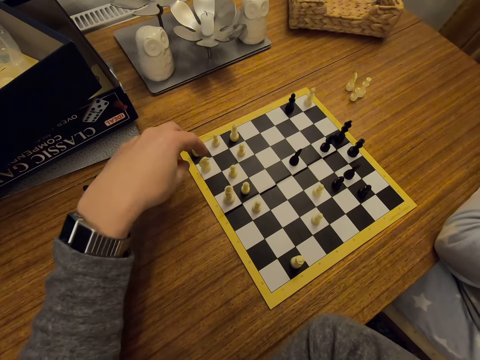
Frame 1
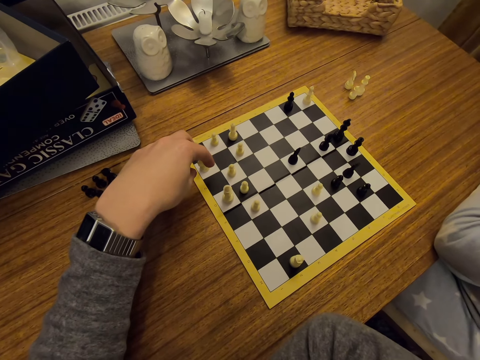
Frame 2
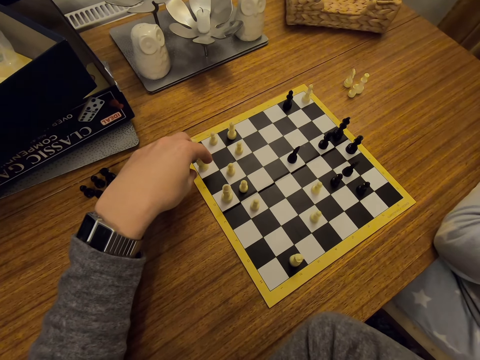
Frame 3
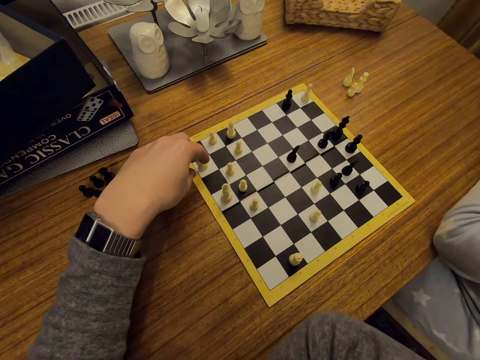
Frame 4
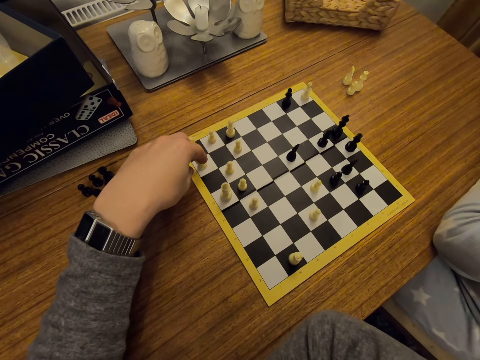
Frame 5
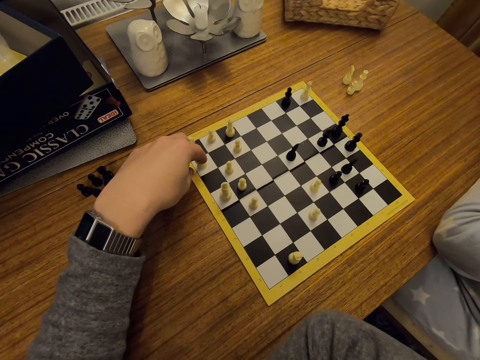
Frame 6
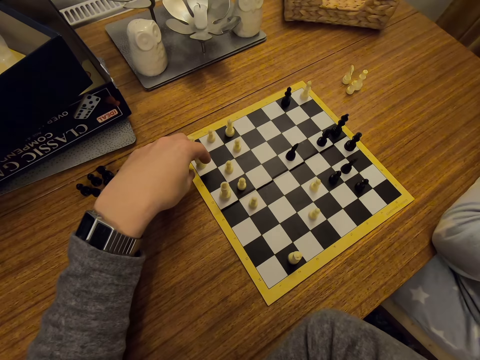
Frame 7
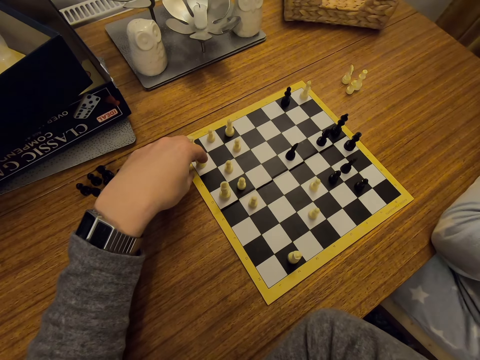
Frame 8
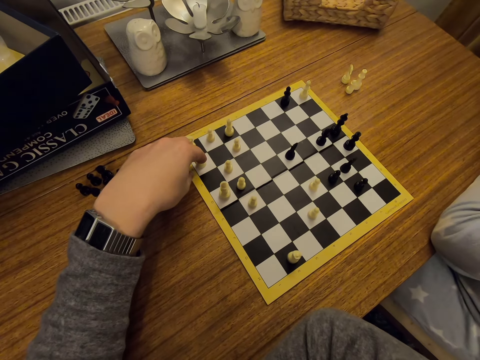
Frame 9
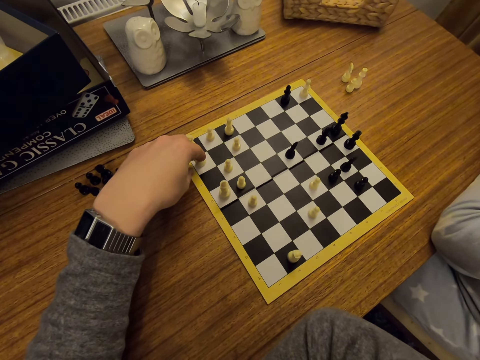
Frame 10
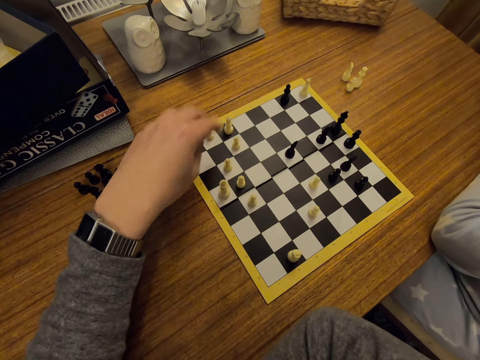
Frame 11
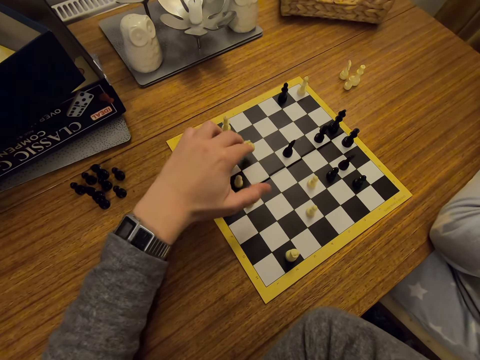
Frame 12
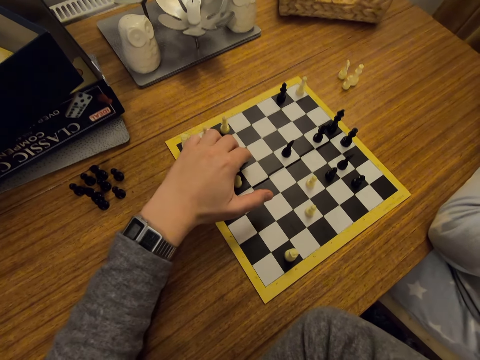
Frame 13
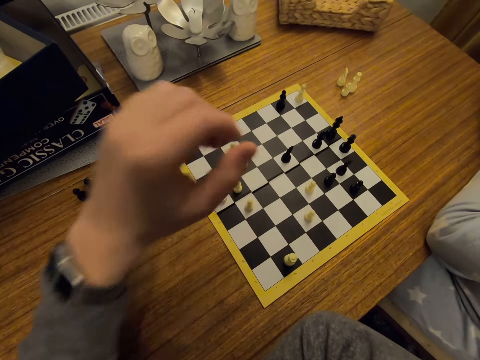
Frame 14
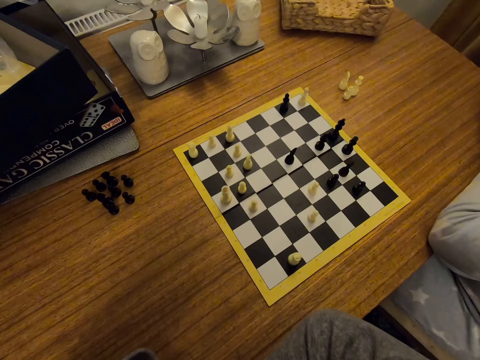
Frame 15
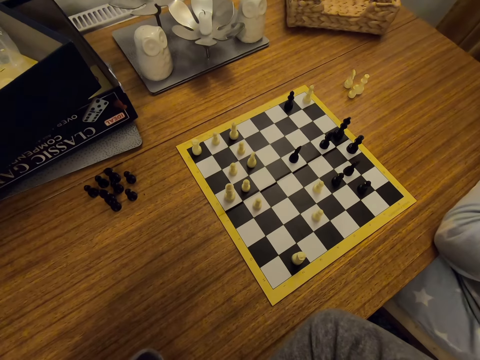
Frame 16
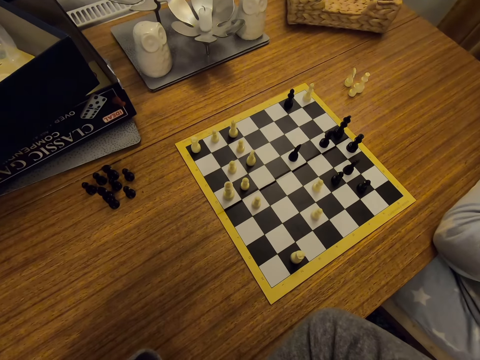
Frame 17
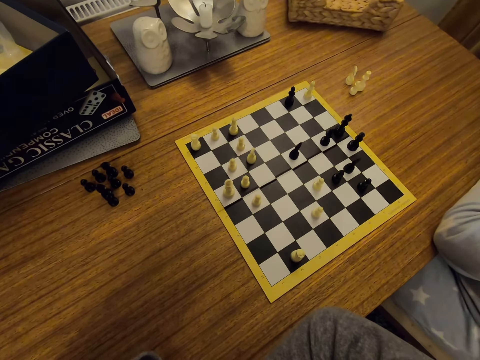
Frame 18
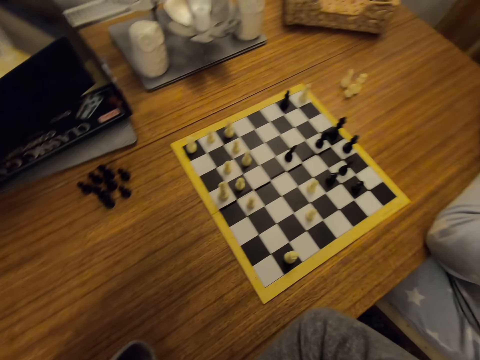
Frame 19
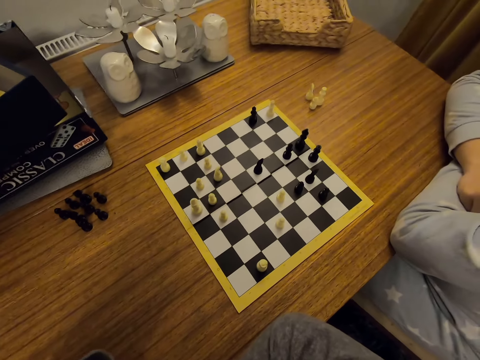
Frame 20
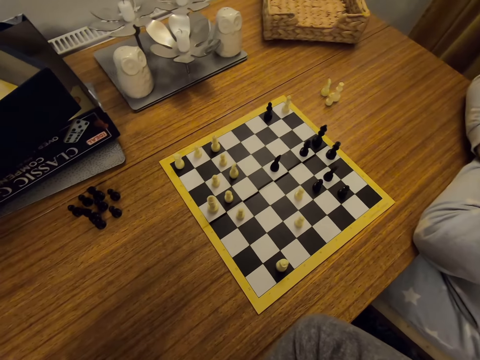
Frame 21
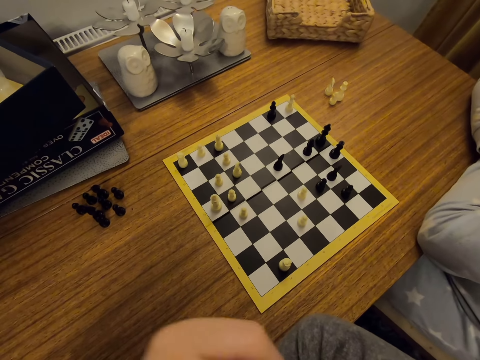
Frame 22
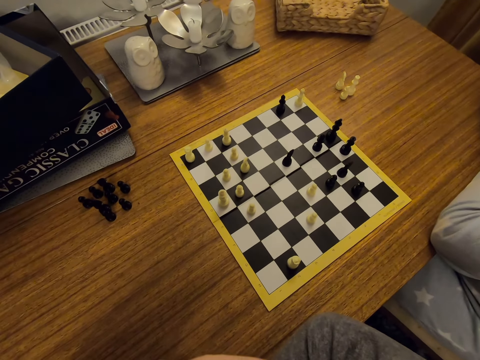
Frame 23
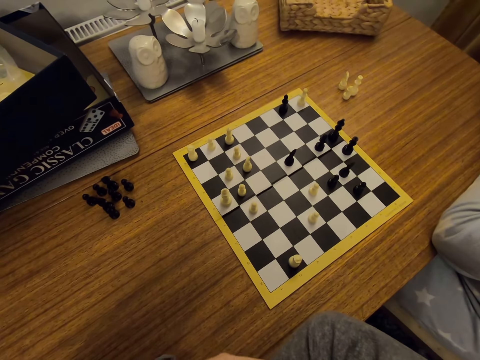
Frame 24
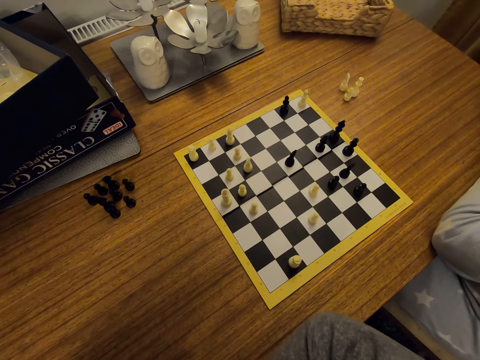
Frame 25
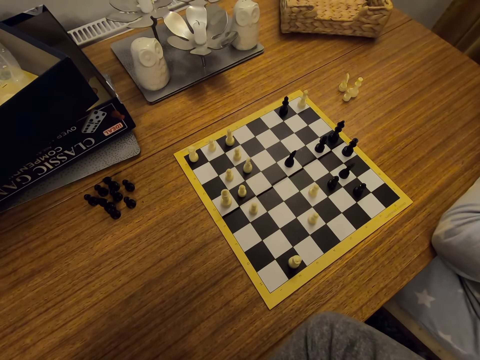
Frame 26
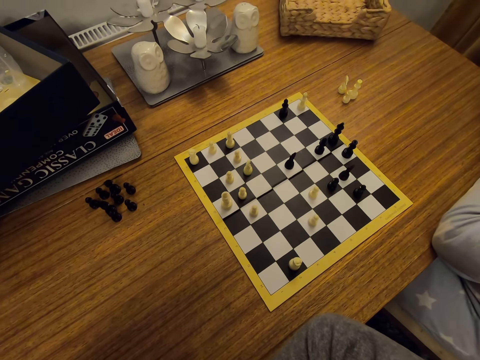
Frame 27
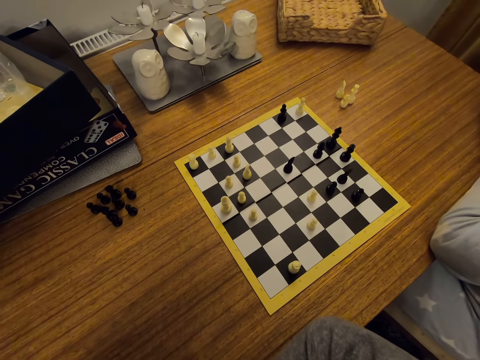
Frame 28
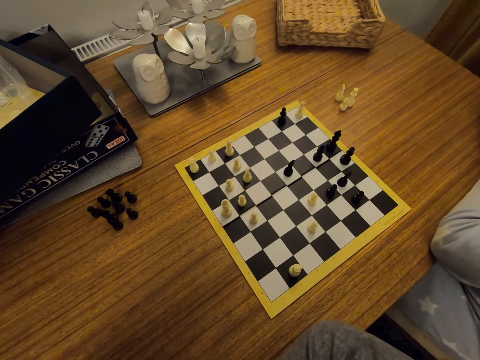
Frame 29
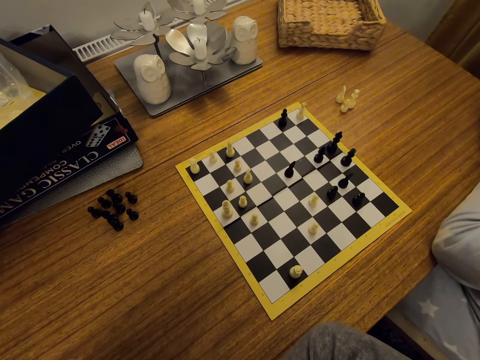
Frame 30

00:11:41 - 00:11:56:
The camera wearer moves a chess piece on the board. They play chess. They touch the face. They sway a hand. They look around.

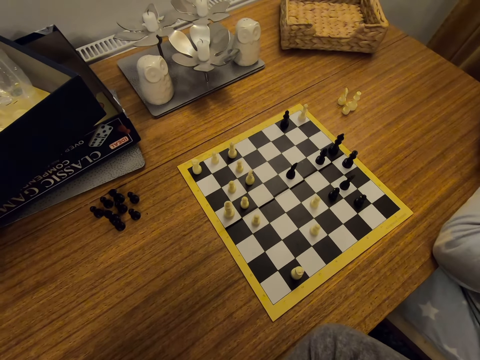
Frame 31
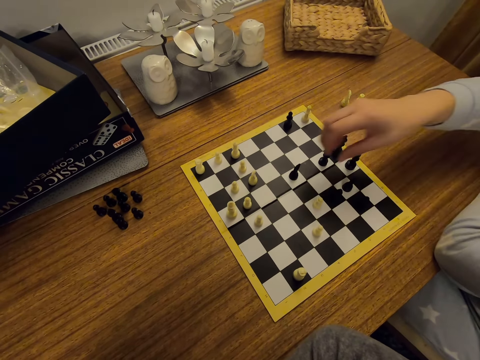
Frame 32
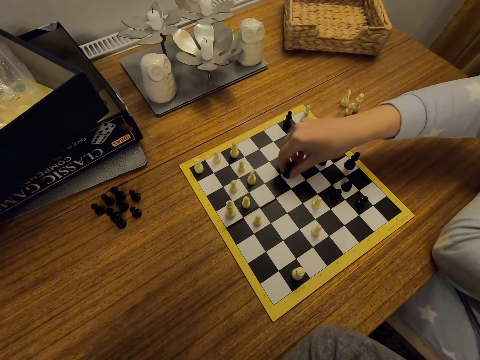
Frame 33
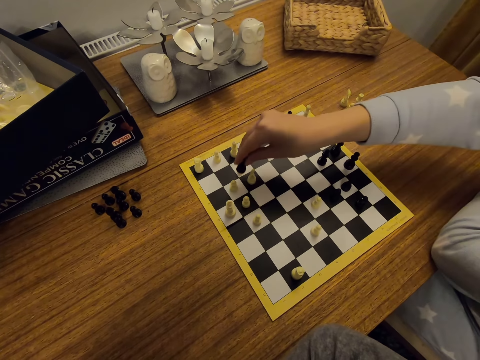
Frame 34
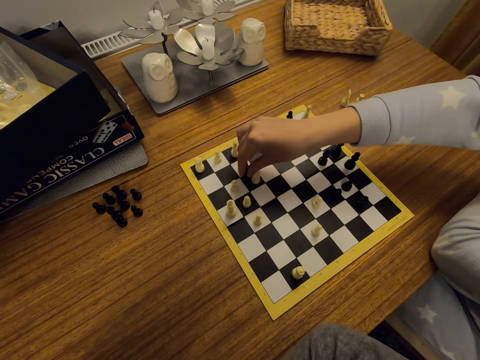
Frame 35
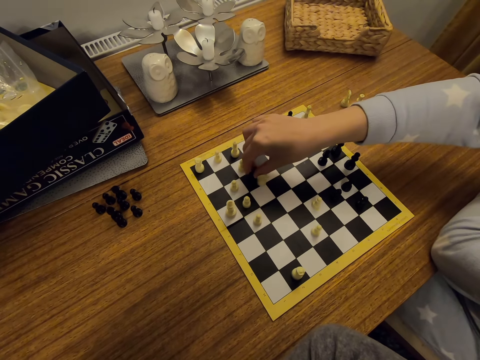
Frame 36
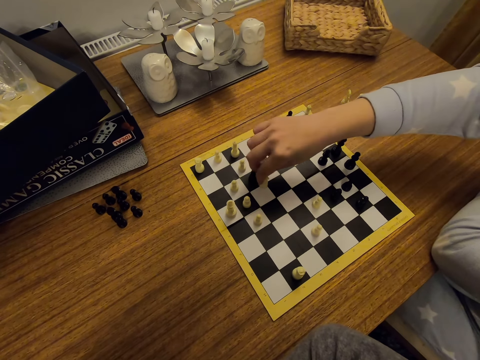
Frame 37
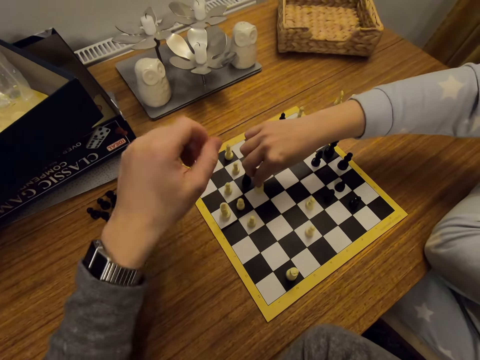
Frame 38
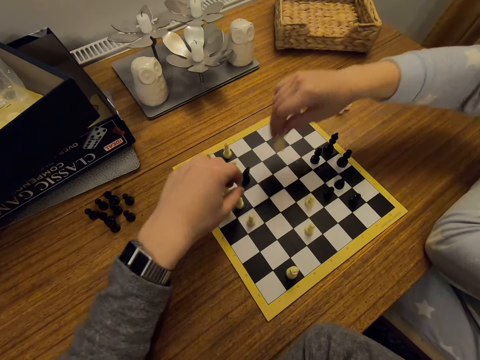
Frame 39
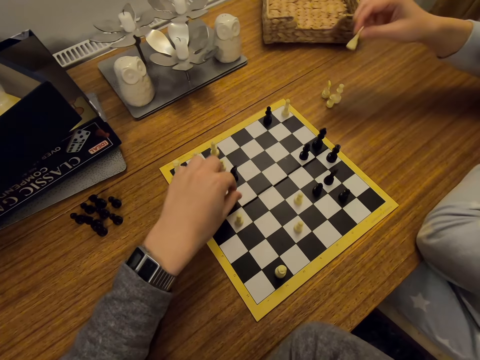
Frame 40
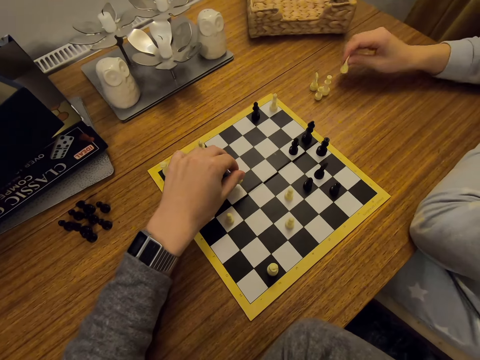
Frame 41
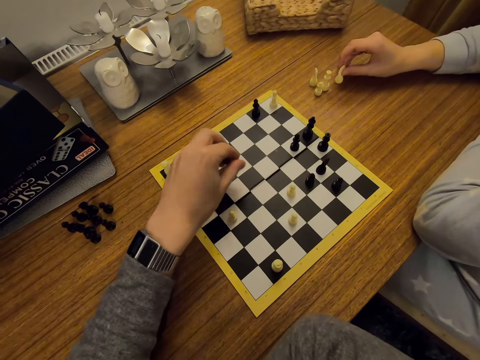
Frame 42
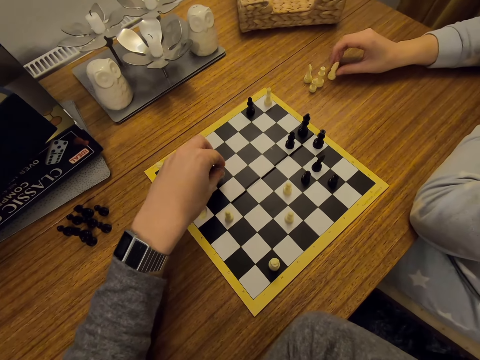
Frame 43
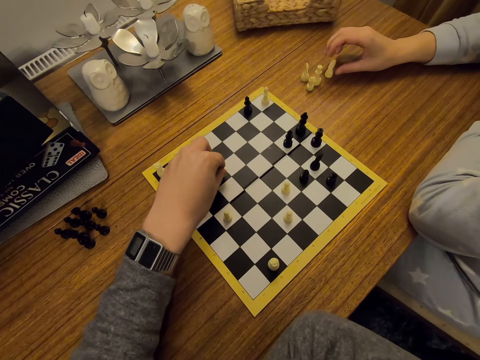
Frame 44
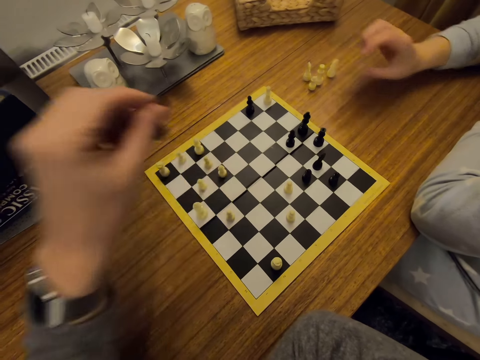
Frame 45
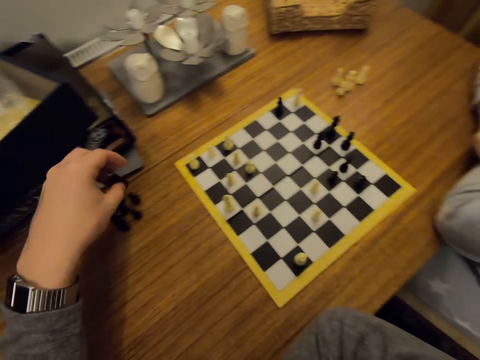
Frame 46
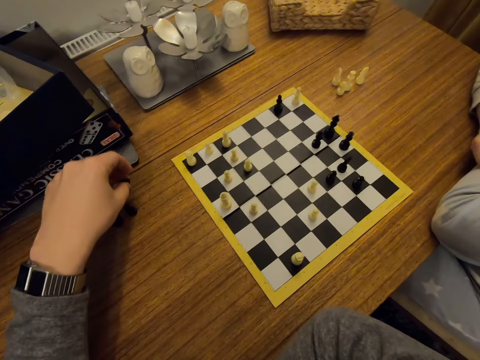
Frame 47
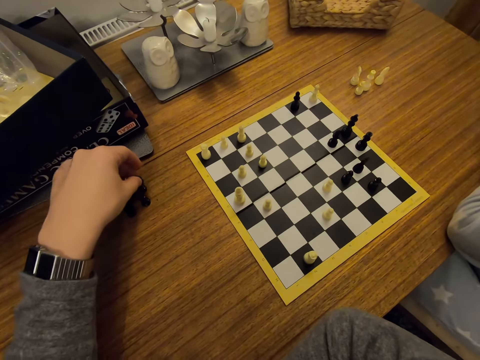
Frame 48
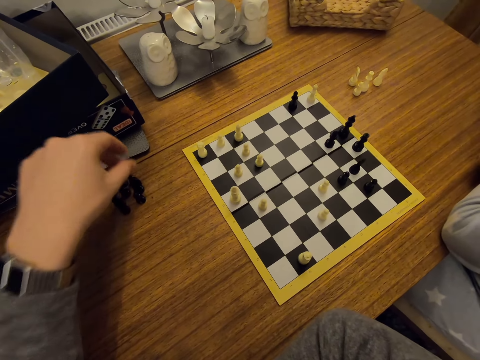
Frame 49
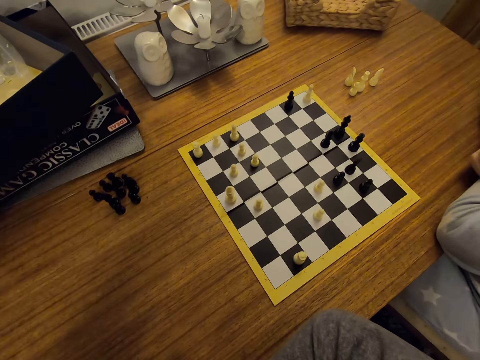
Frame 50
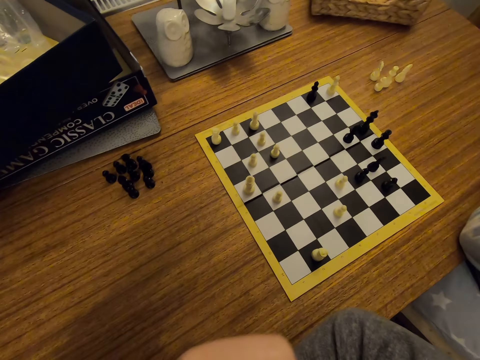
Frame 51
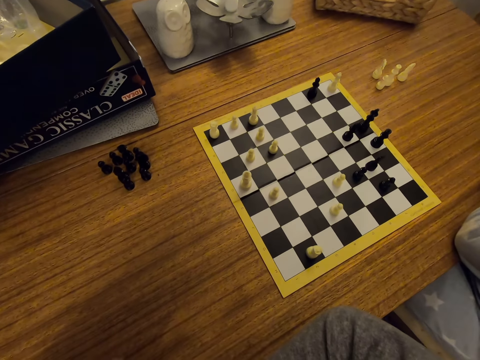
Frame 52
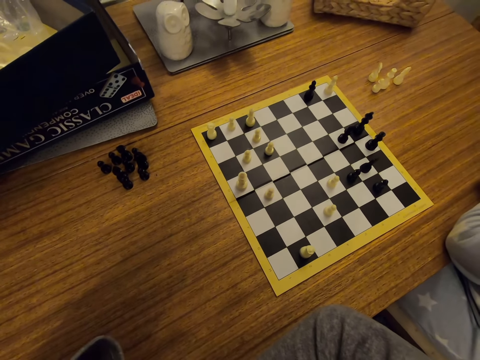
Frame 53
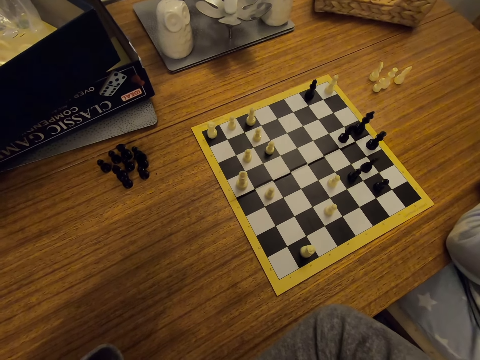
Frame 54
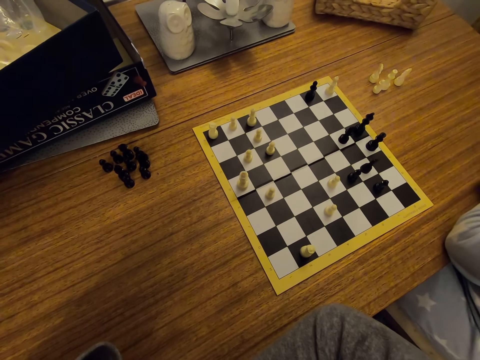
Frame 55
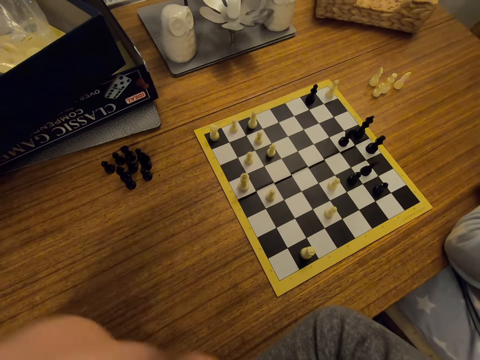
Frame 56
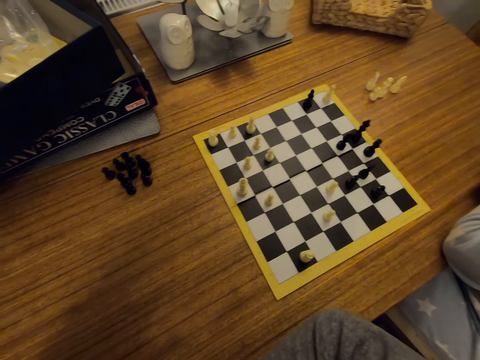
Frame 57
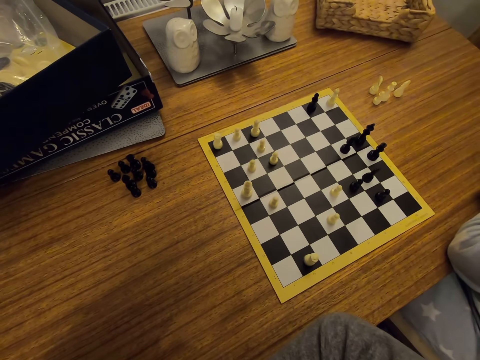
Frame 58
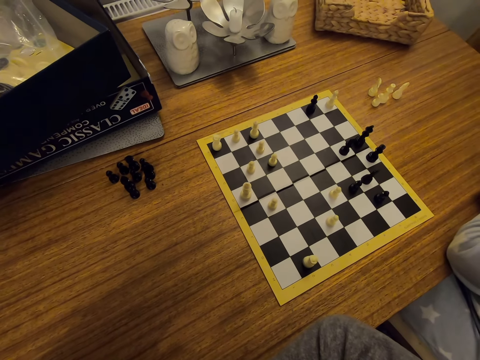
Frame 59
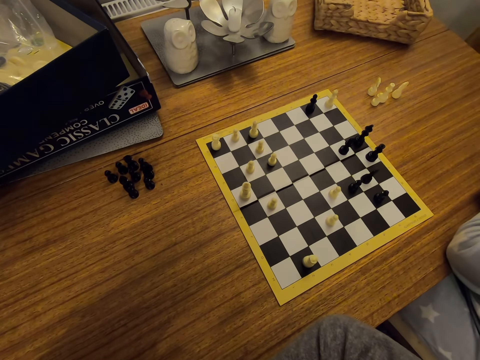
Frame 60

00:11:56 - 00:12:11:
A person moves a chess piece on the board. The person plays chess. The person picks a chess piece on the board. The camera wearer picks a chess piece on the board. The person puts a chess piece on the table. The camera wearer puts a chess piece on the table. They sway a hand, touch the face and move the left hand.
